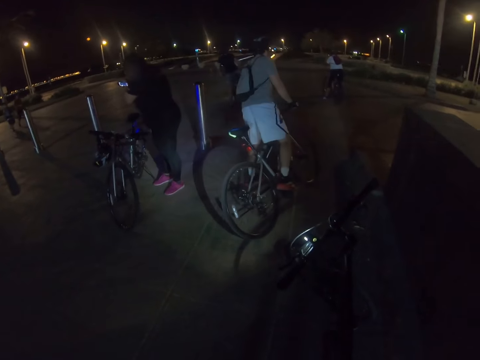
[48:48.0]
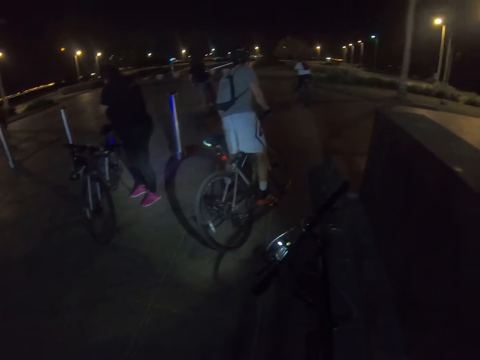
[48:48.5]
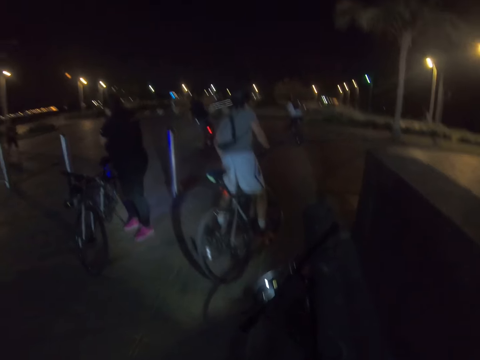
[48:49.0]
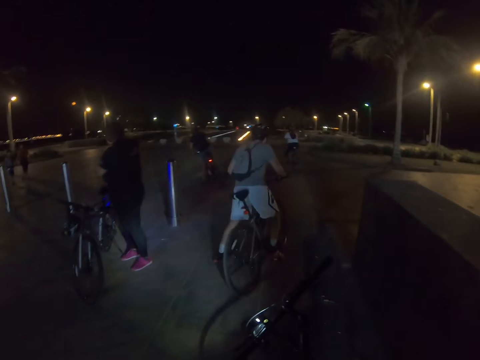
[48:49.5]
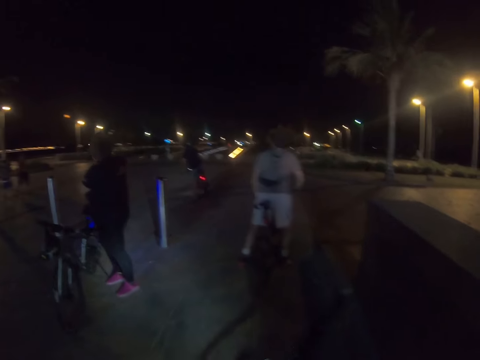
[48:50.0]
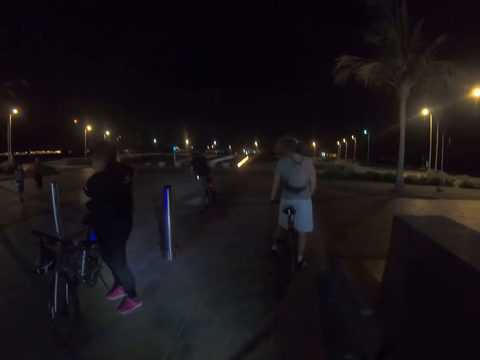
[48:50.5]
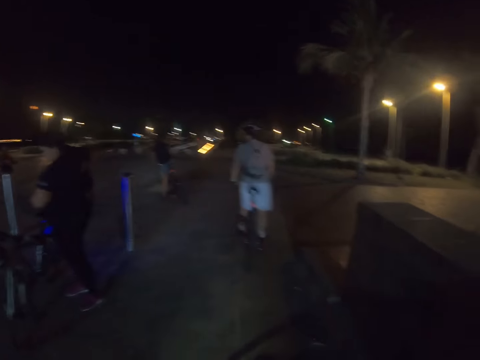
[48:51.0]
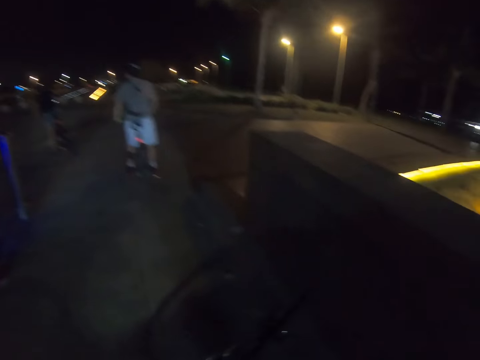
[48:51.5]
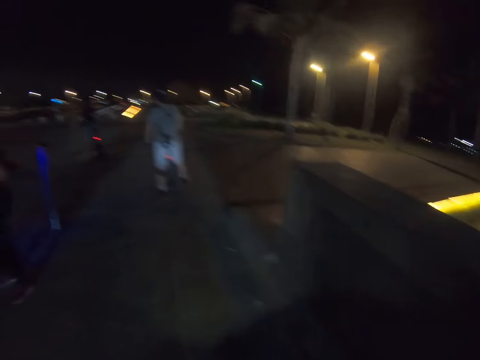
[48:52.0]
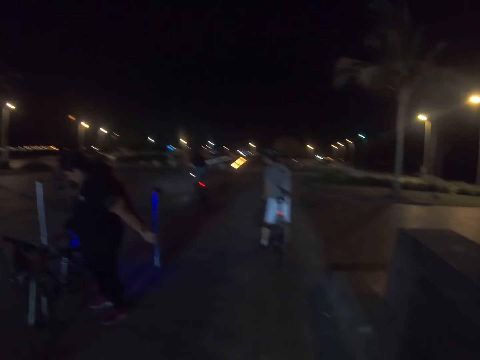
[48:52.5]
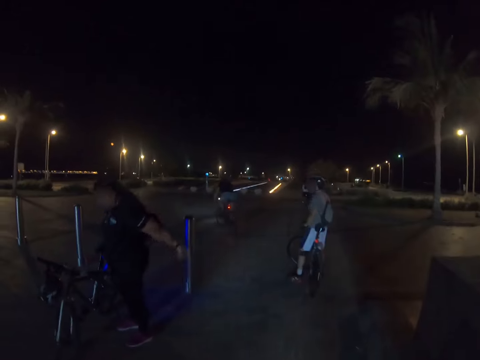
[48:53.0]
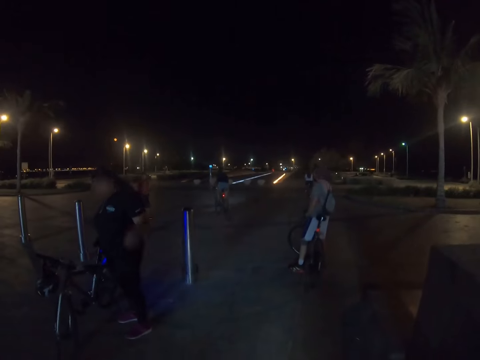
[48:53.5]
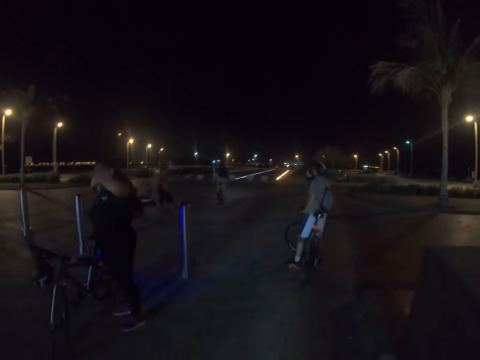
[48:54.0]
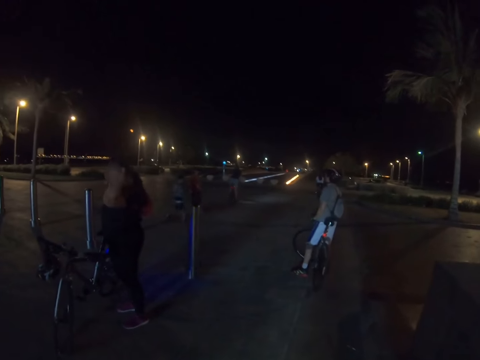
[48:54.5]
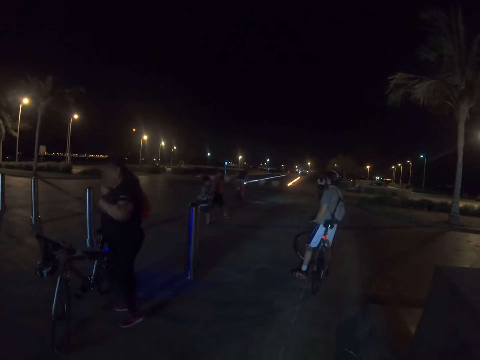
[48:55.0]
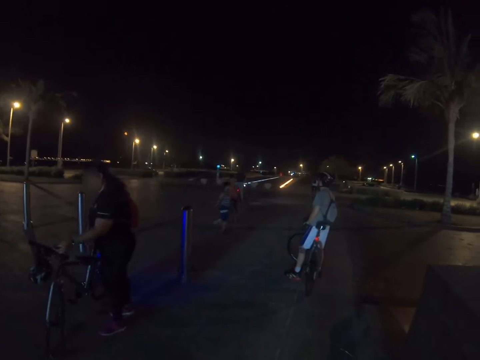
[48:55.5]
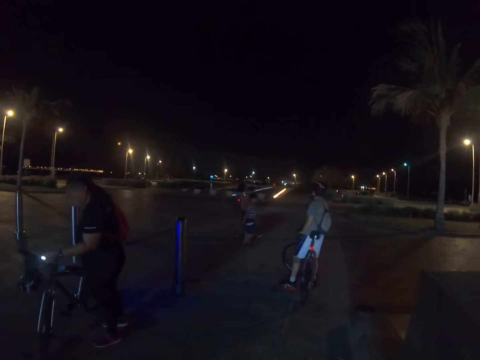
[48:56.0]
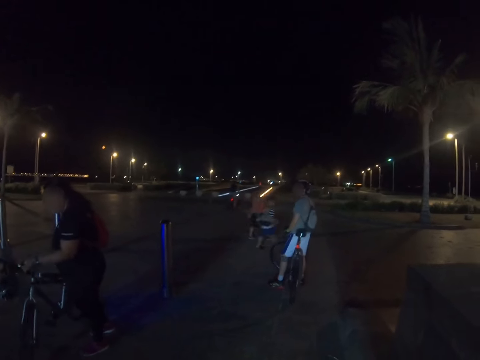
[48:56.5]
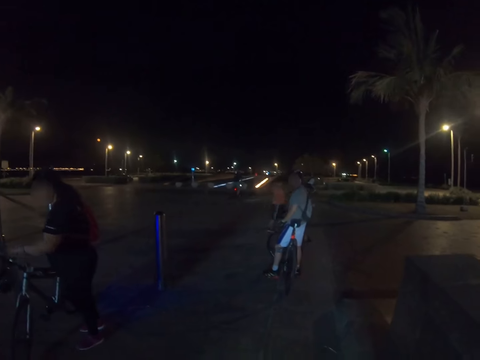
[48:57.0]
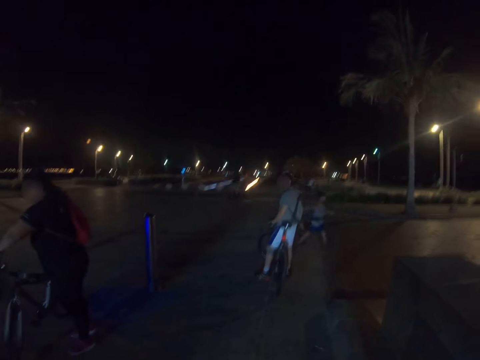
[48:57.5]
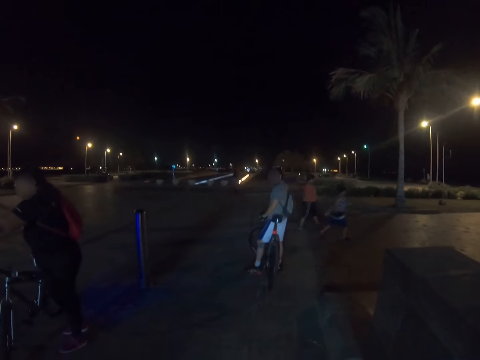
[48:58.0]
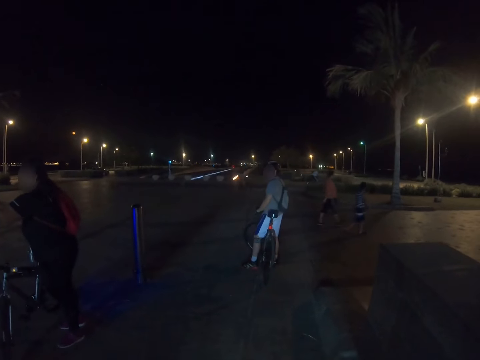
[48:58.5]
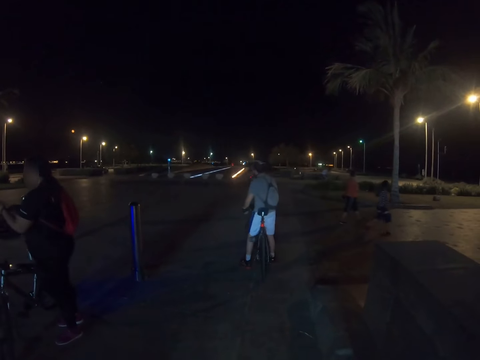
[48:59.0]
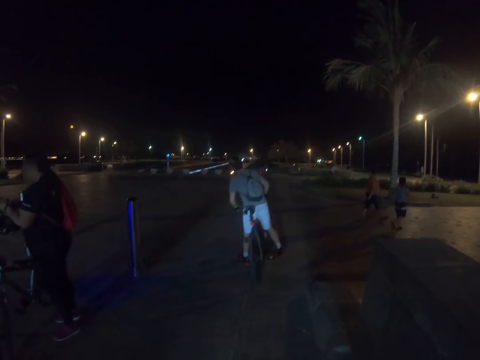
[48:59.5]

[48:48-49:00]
Three people start riding. A man rides the bike. A woman rides the bike on the road.

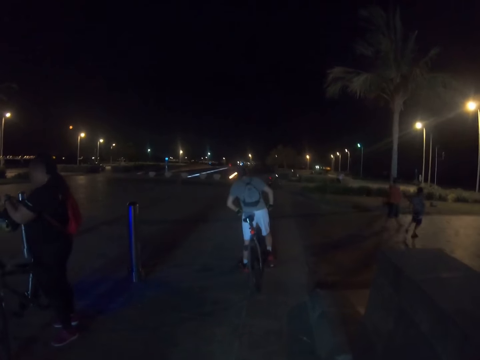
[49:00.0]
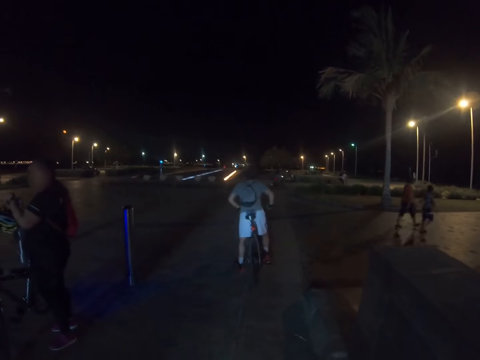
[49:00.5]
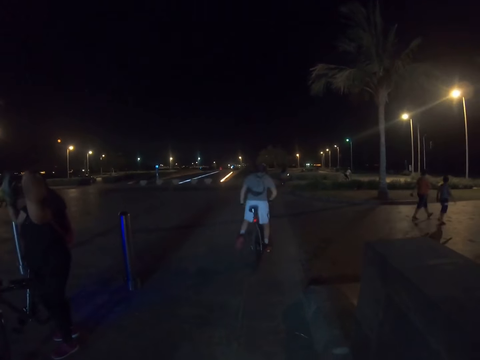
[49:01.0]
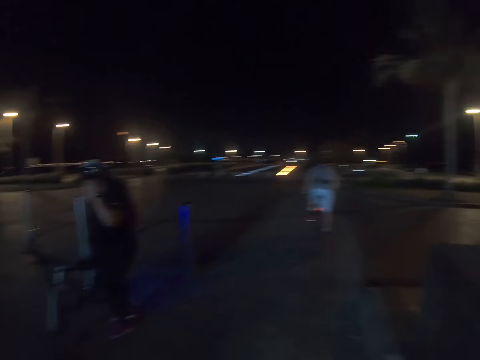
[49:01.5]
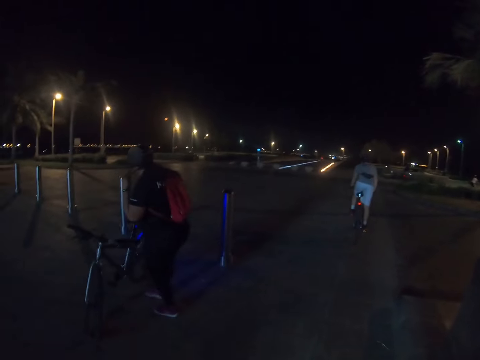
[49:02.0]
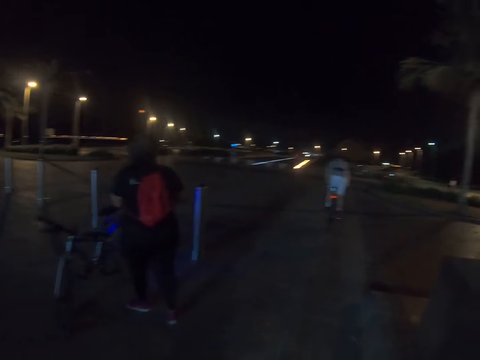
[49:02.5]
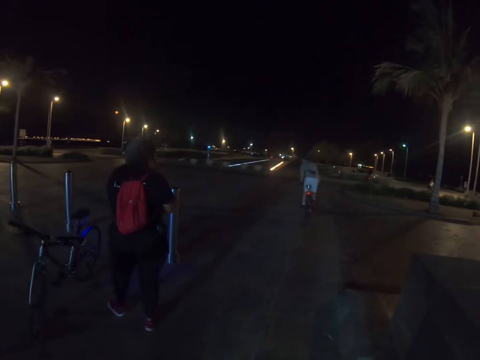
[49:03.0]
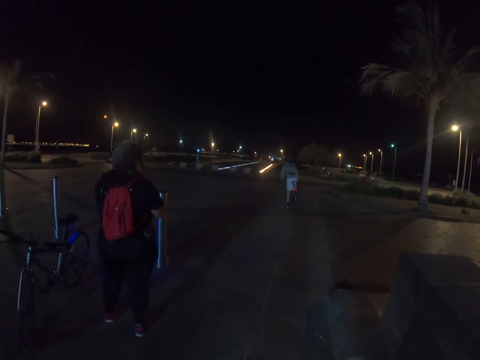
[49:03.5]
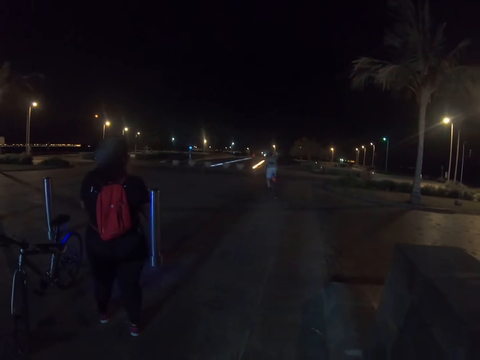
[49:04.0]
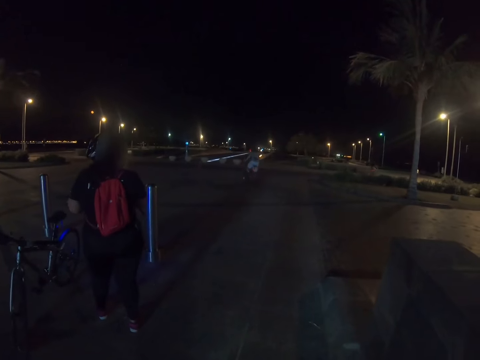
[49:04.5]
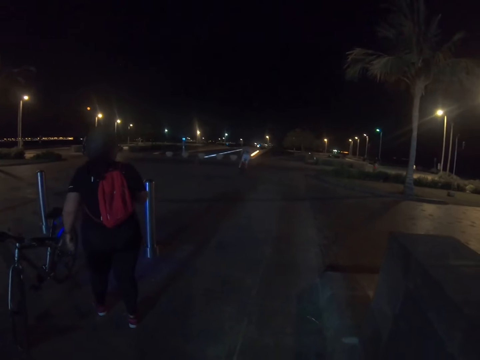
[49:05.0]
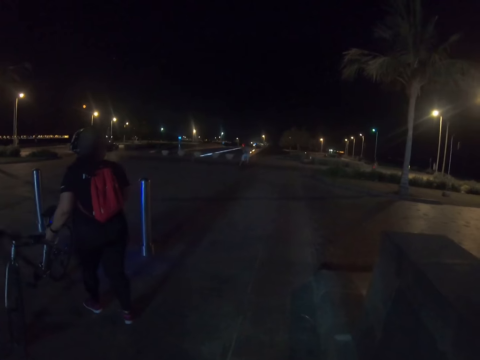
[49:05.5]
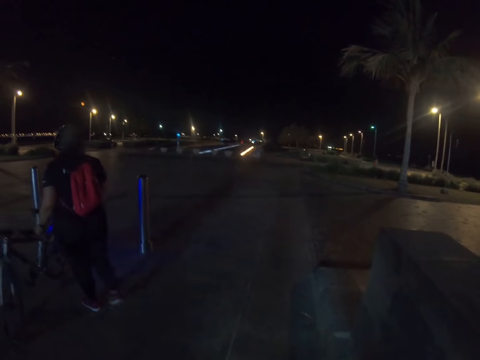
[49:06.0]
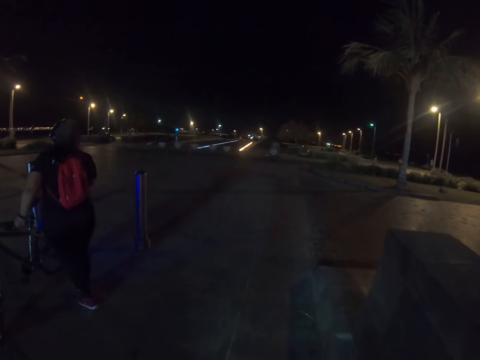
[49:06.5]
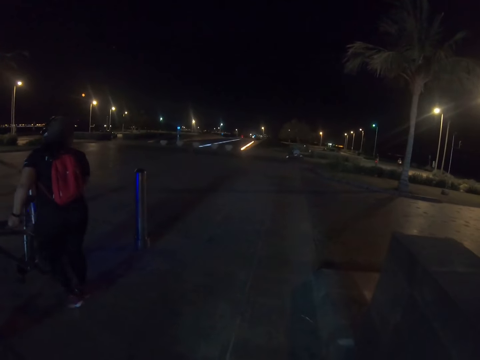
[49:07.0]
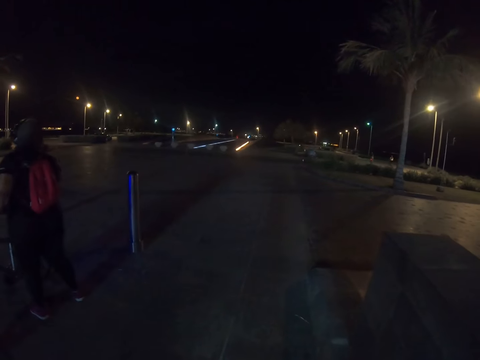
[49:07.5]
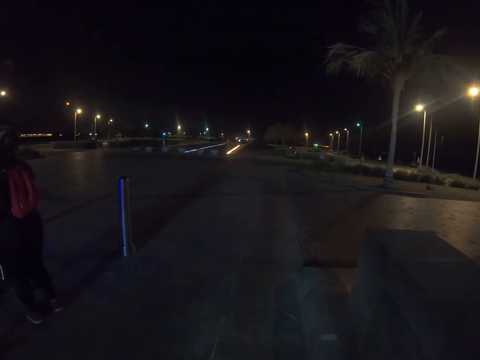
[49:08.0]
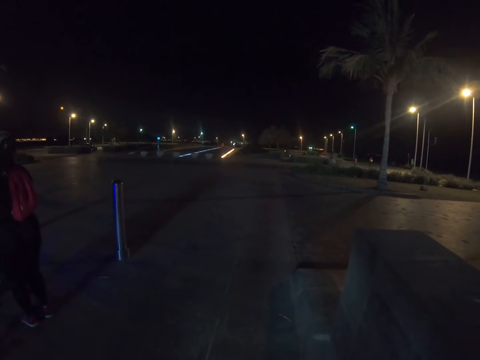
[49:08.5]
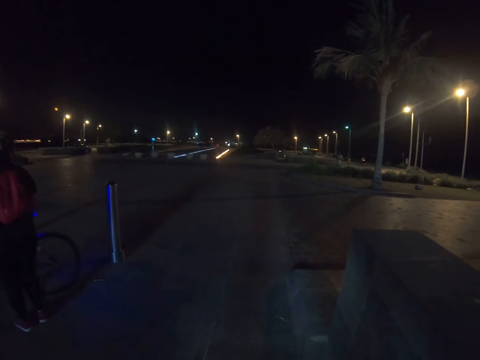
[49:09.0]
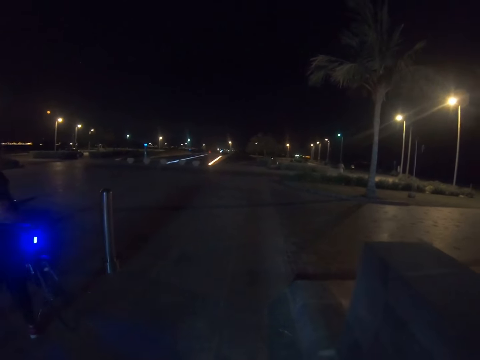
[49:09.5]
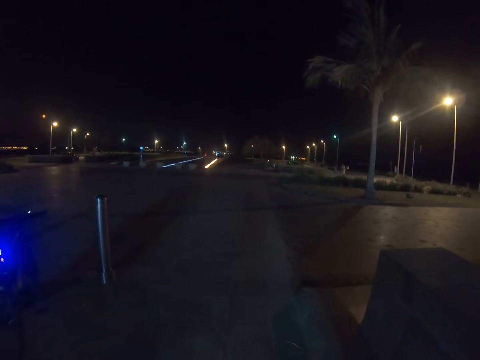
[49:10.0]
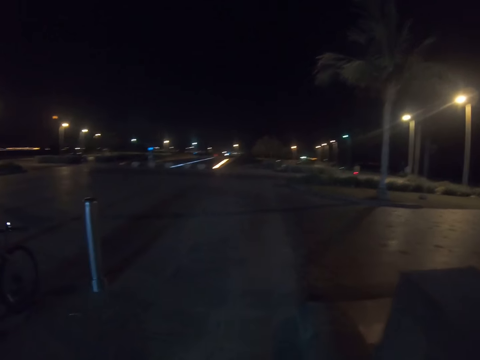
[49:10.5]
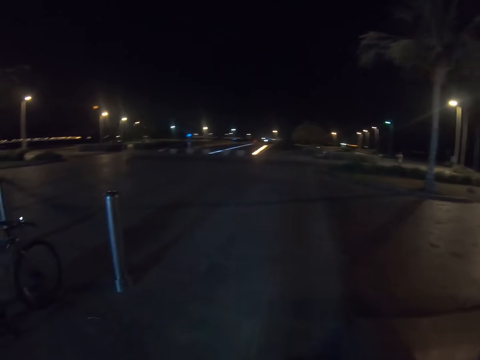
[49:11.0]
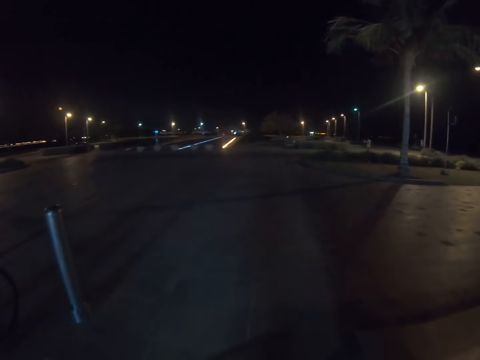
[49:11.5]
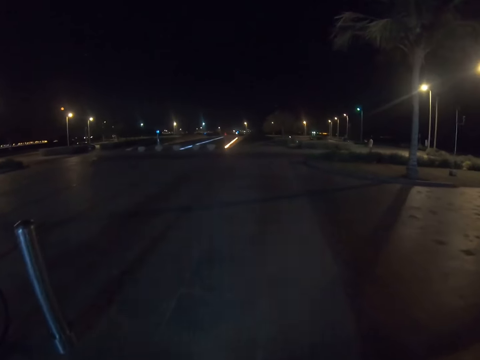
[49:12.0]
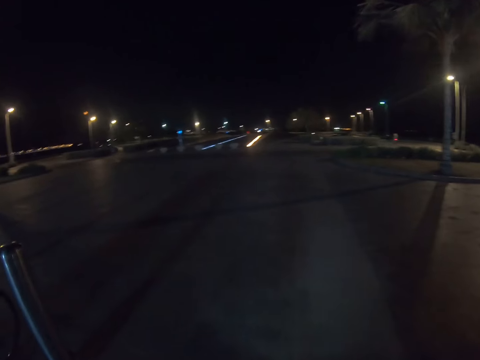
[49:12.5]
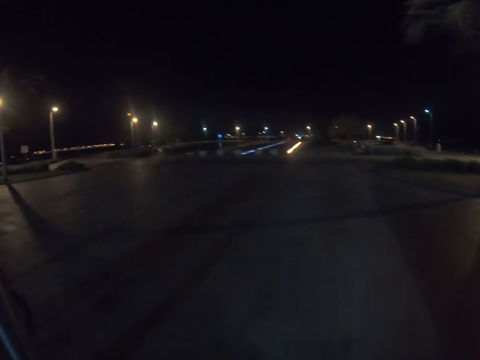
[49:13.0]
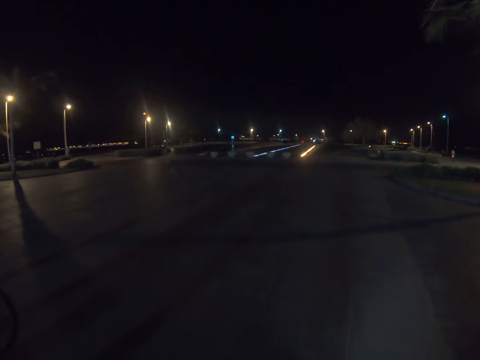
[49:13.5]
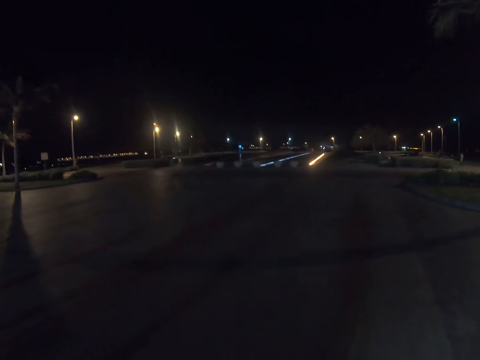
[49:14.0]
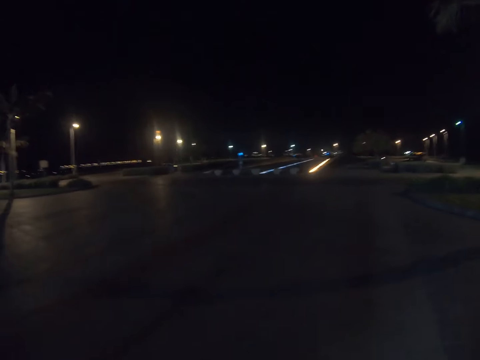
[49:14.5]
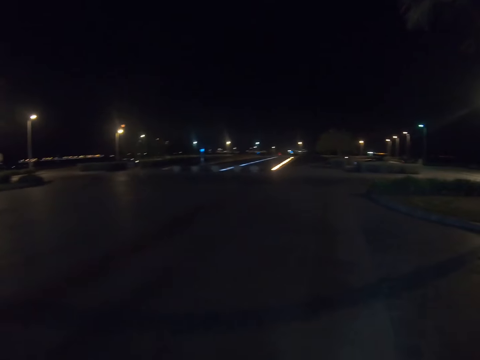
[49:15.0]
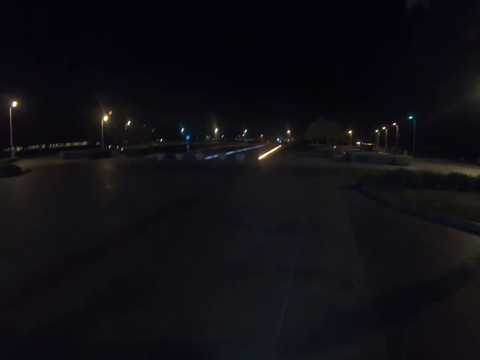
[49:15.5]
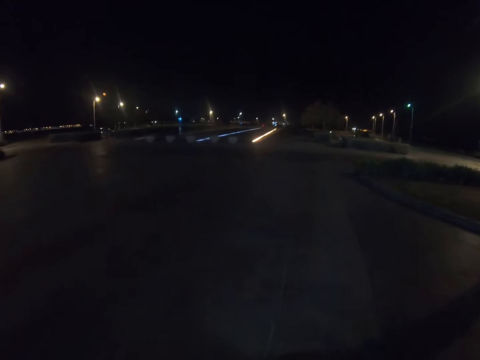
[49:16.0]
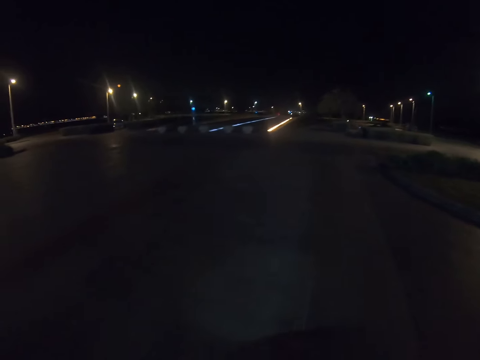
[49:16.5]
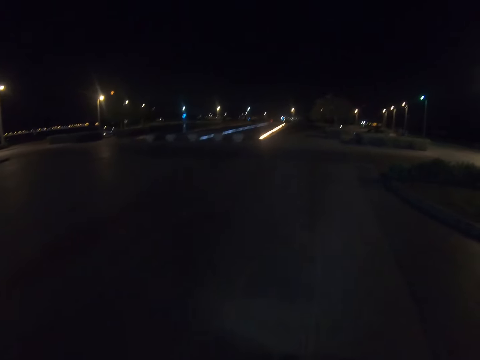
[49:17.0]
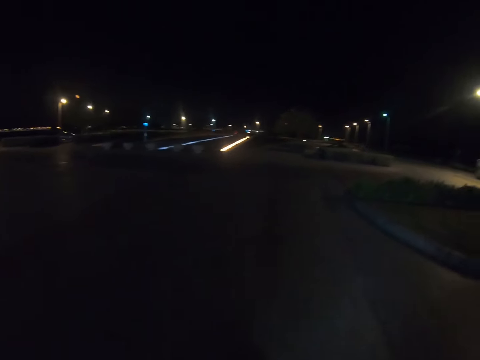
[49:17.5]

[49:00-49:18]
A man rides the bike. A woman wears a helmet. The woman fixes her helmet. She picks up her bicycle. She turns the bike. She rides the bike. The camera wearer rides a bike on the road.
